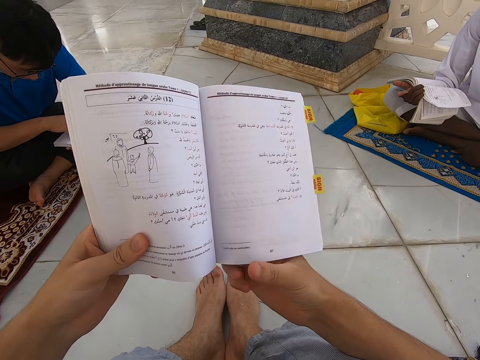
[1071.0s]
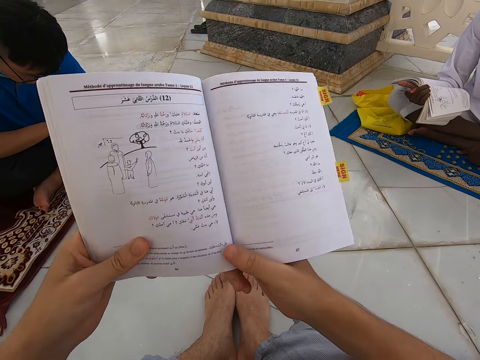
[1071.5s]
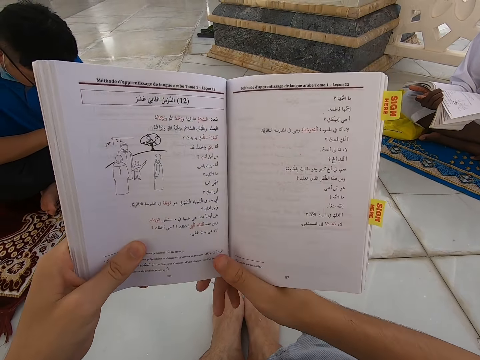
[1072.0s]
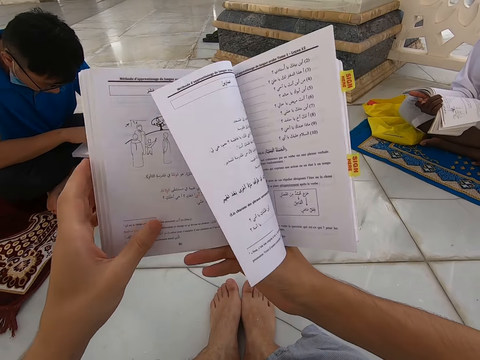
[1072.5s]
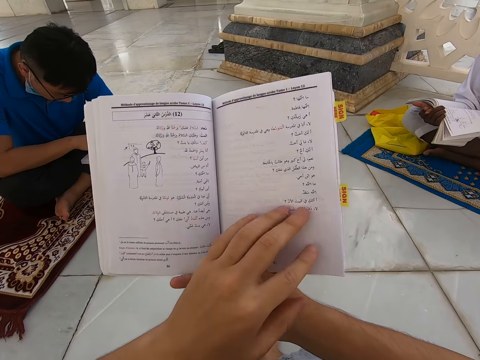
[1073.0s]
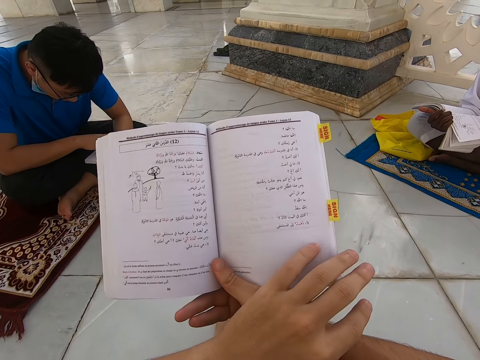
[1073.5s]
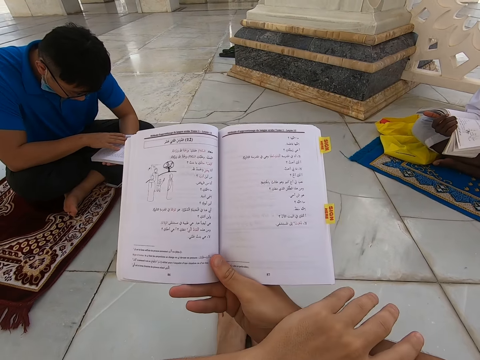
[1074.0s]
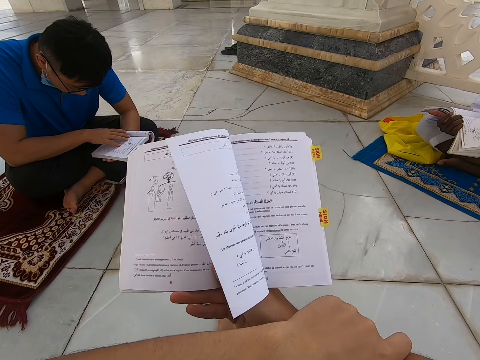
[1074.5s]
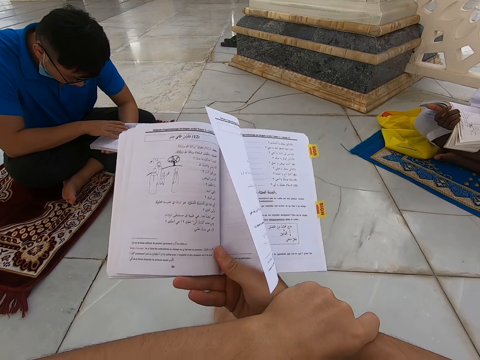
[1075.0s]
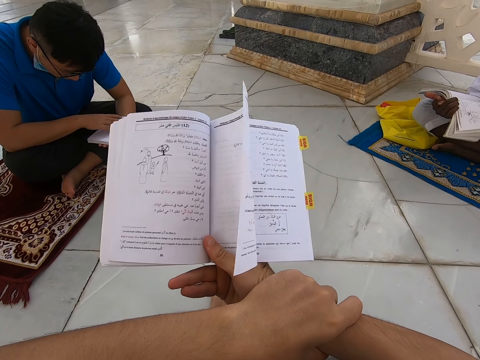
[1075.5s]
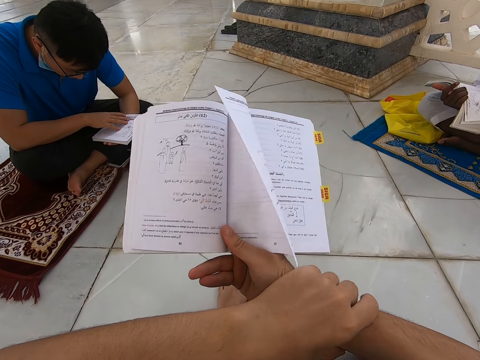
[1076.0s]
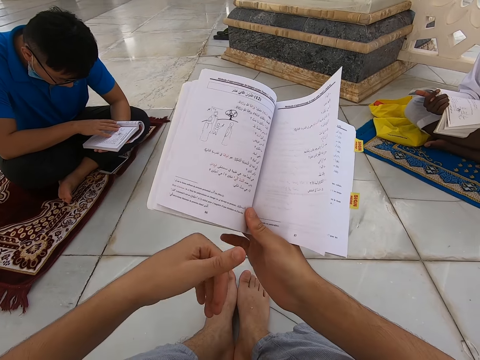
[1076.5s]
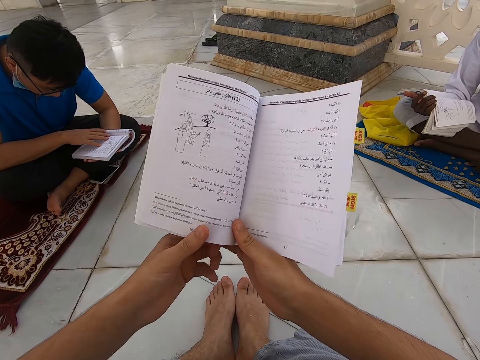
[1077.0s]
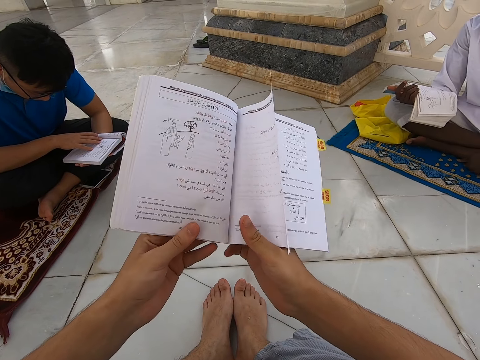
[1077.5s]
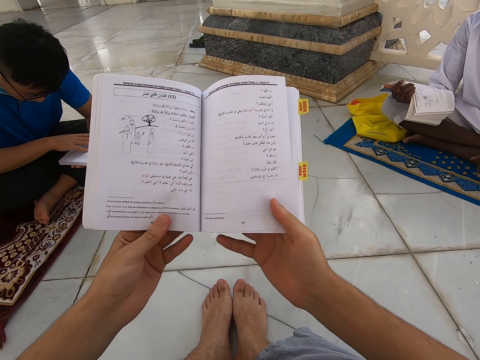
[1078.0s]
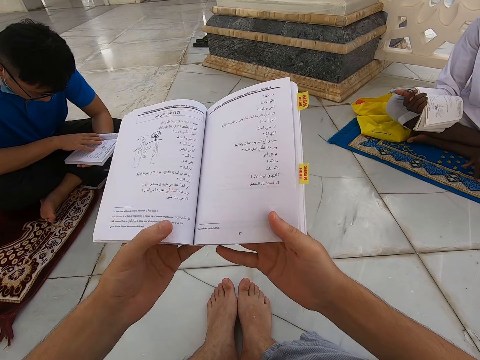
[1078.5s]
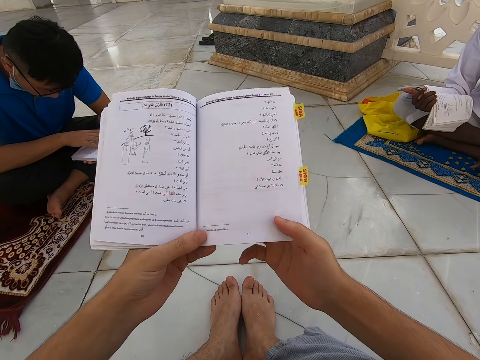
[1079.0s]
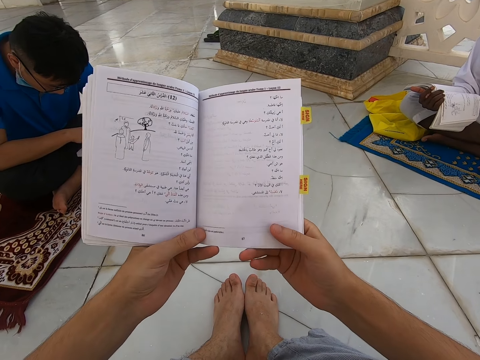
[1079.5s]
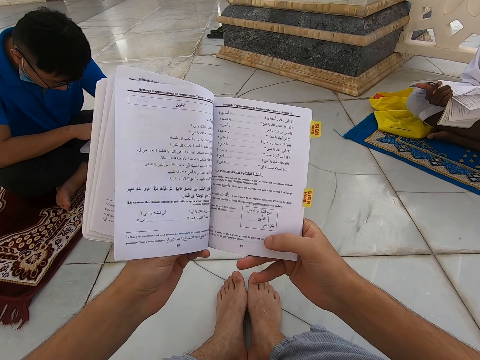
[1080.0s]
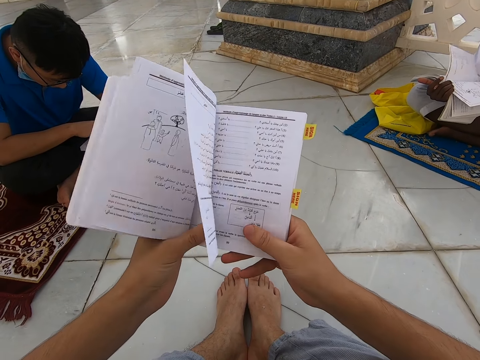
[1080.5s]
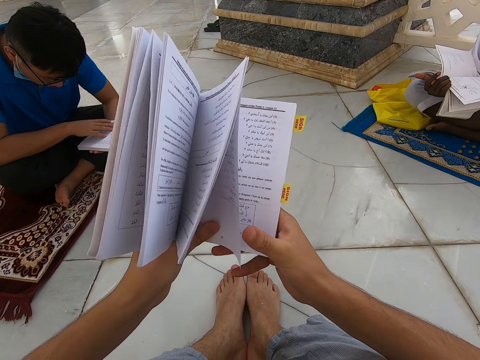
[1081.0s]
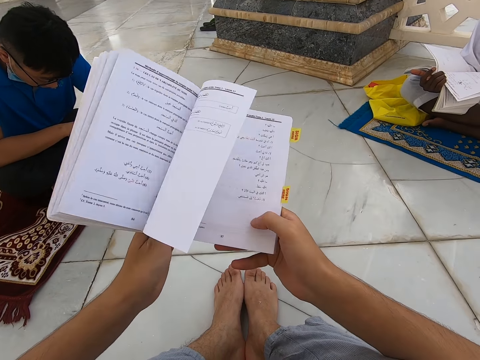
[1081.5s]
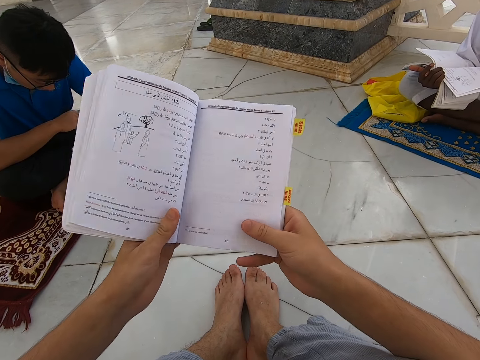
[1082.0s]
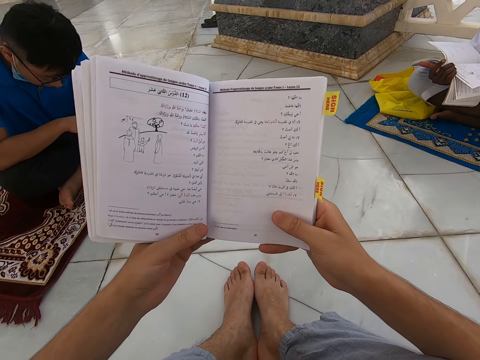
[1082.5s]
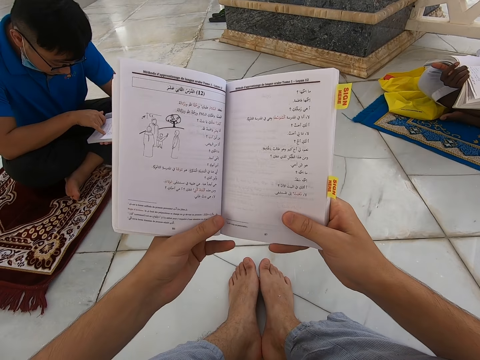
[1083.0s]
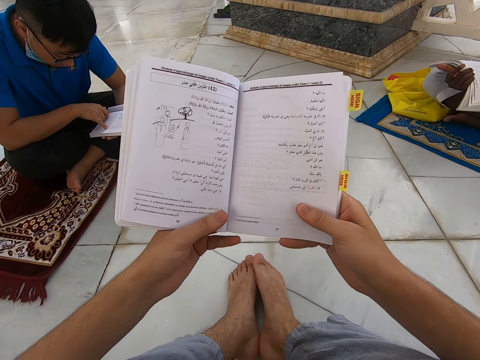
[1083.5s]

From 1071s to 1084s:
The camera wearer folds back the paper leaf. They place the left hand on the right hand. They read the book. They withdraw the left hand from the right hand. They hold the book with both hands. They read the book.

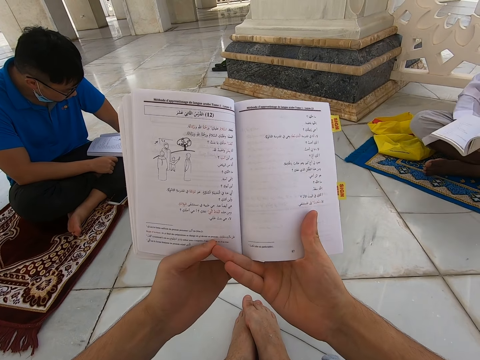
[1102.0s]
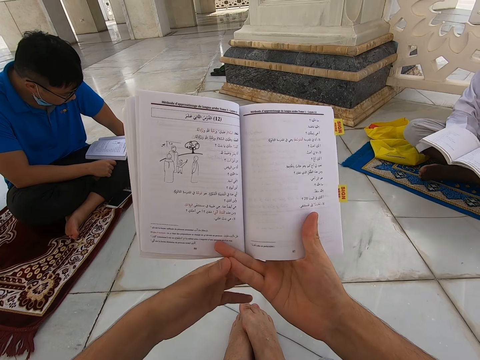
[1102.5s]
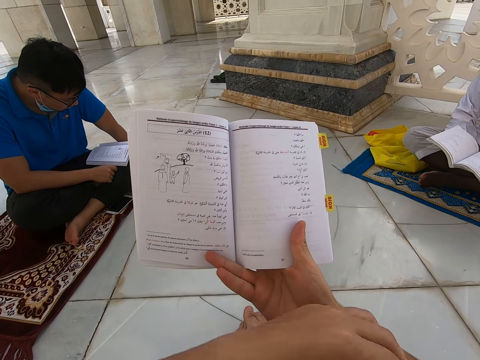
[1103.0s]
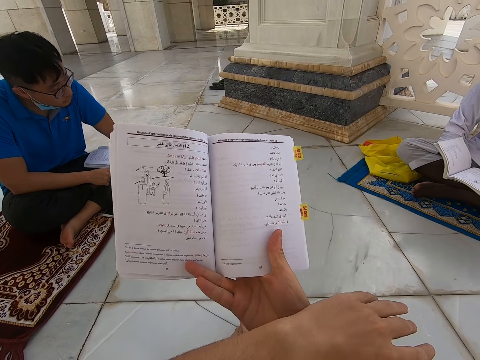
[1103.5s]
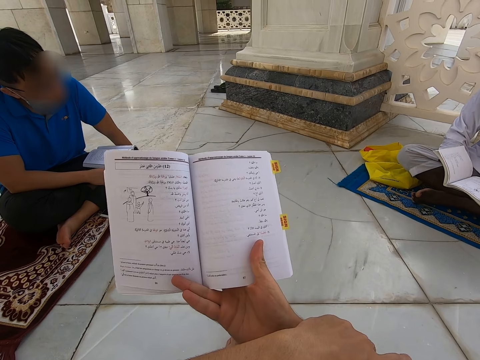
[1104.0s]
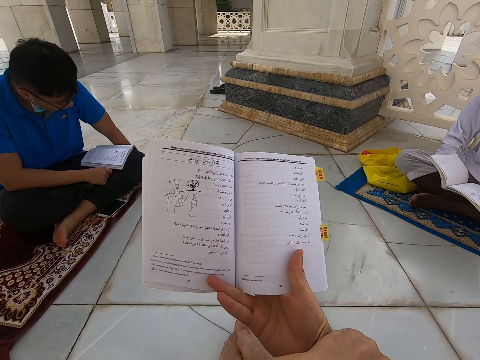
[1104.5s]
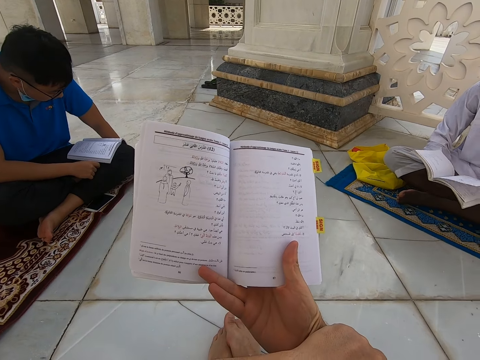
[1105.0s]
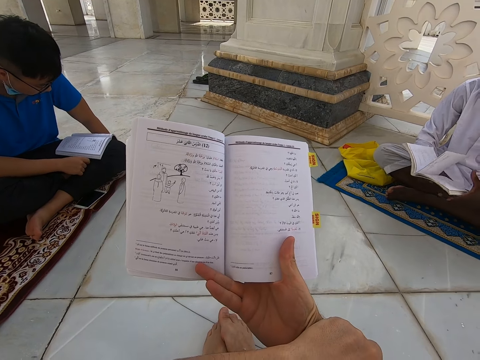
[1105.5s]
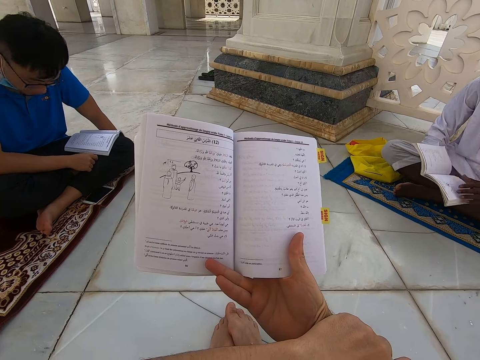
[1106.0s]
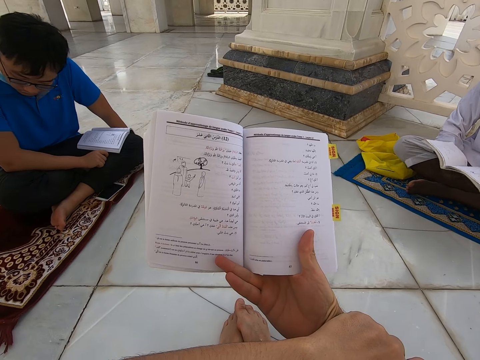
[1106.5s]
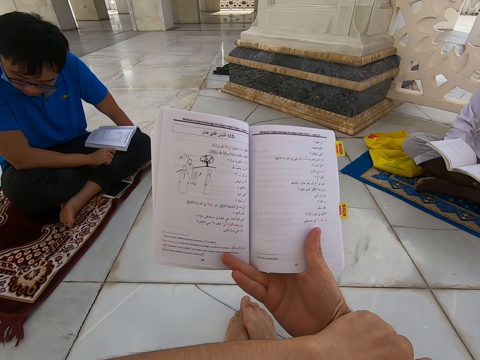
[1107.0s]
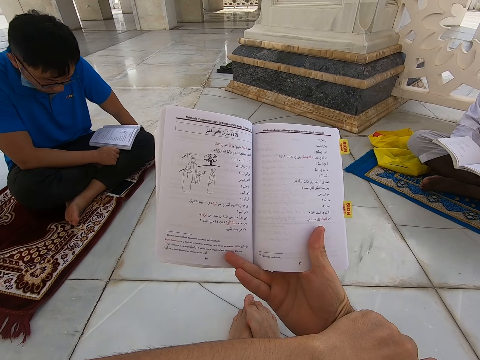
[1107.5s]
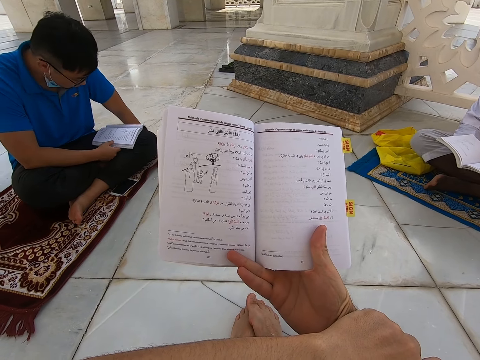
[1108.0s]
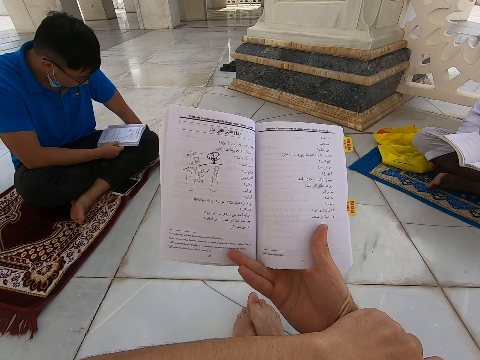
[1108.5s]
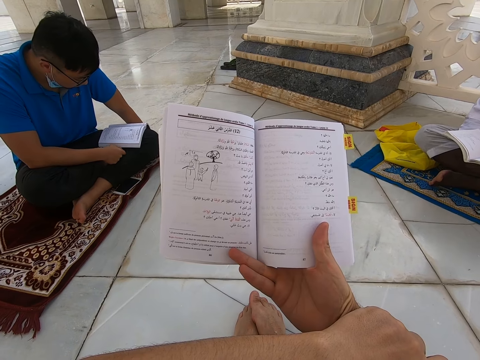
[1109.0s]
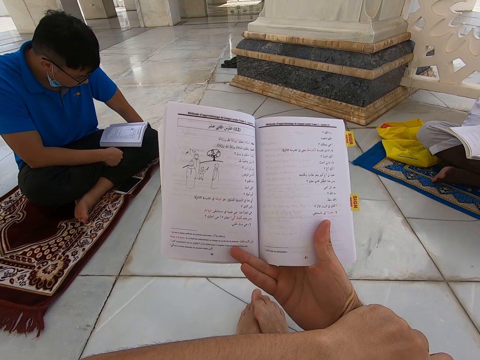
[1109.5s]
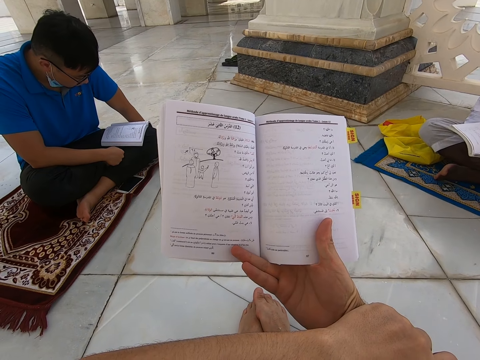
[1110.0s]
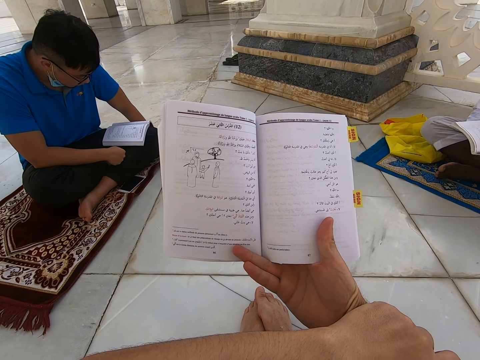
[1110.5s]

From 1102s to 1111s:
The camera wearer withdraws the left hand from the book. They place the left hand on the right hand. They read the book.

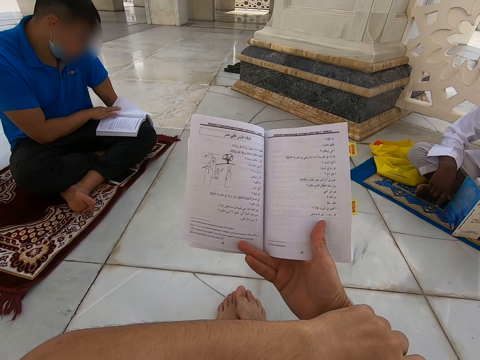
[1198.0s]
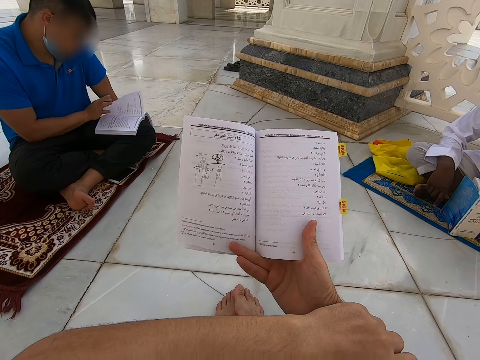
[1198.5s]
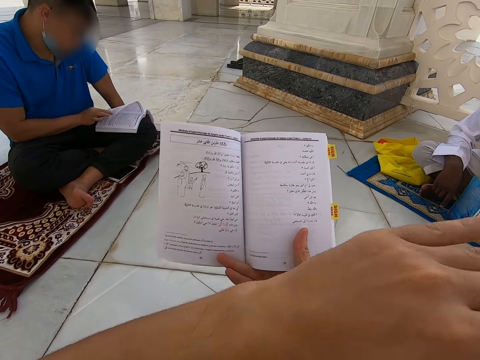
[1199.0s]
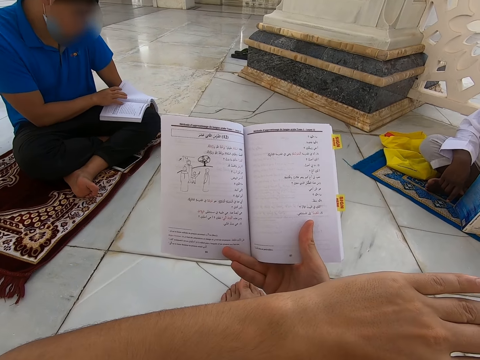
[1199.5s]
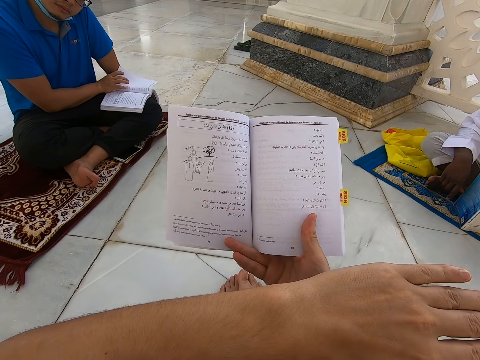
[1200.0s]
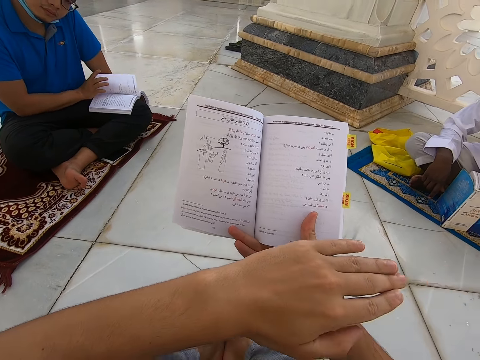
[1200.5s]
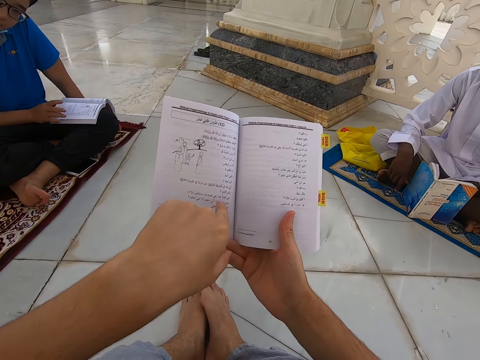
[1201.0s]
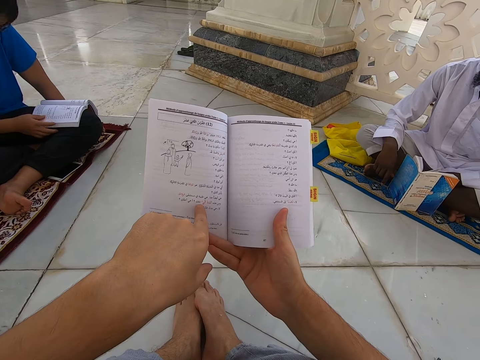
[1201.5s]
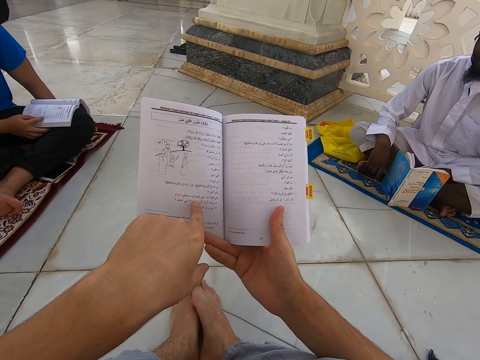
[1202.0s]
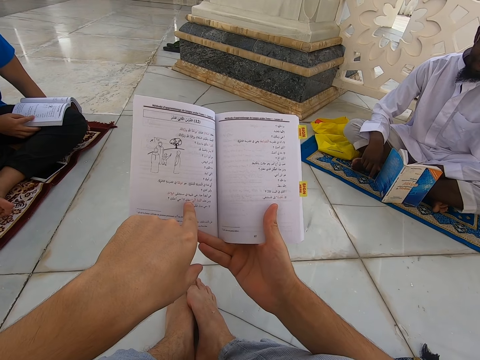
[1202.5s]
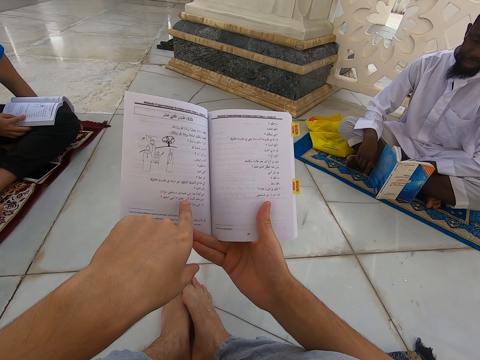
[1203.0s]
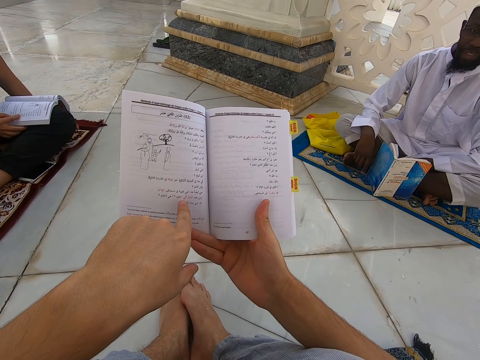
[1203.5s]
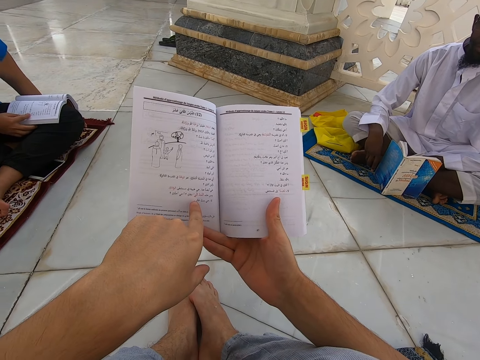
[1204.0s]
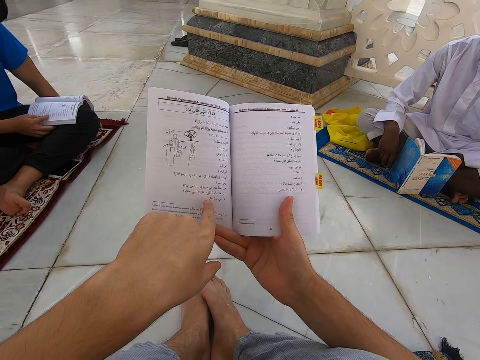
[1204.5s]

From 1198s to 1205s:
The camera wearer raises the left hand towards something. They withdraw the left hand from something. They point on the book with the left hand finger.
